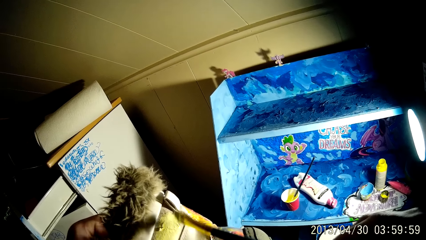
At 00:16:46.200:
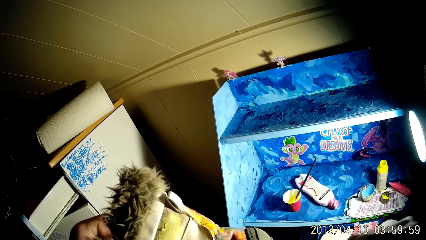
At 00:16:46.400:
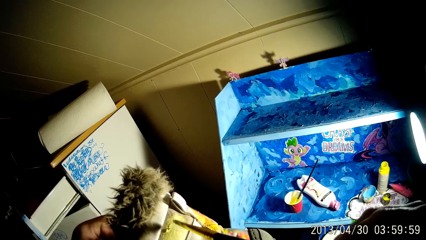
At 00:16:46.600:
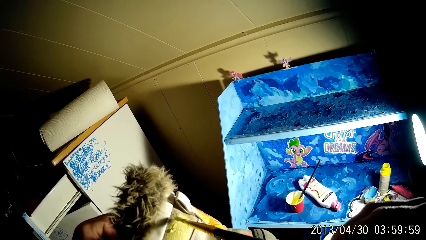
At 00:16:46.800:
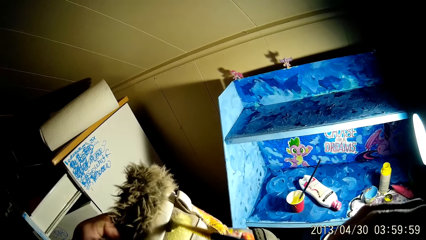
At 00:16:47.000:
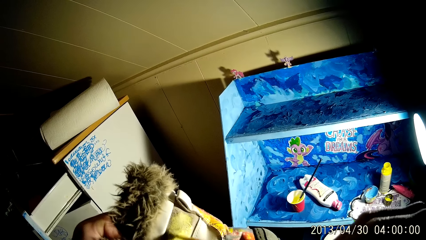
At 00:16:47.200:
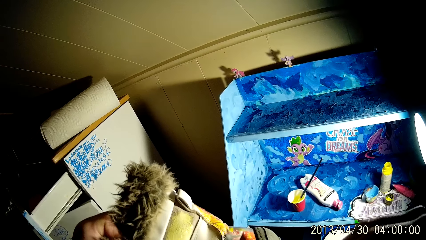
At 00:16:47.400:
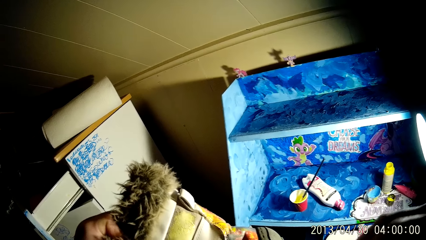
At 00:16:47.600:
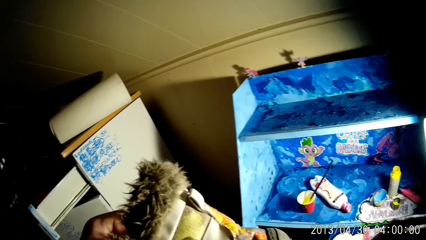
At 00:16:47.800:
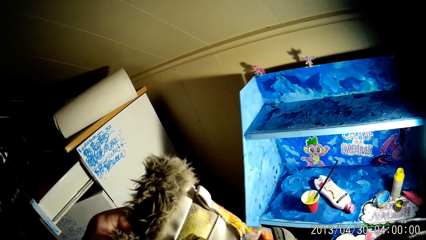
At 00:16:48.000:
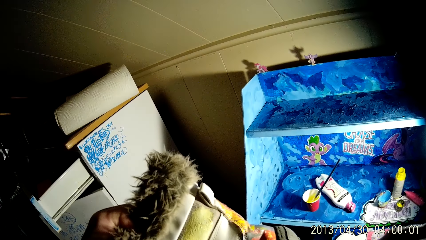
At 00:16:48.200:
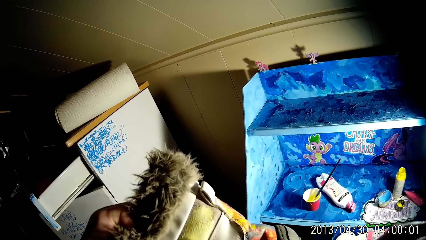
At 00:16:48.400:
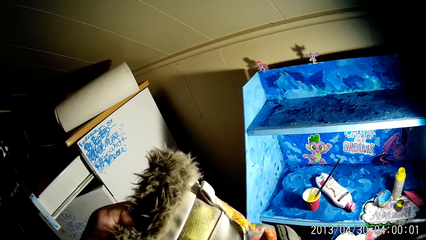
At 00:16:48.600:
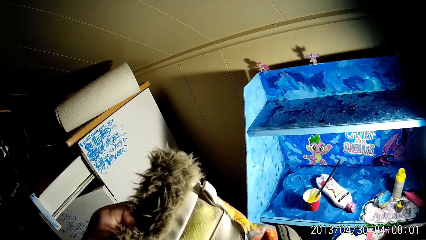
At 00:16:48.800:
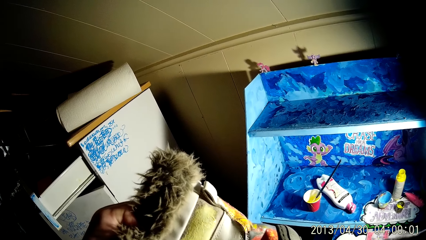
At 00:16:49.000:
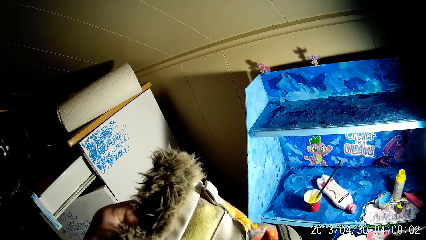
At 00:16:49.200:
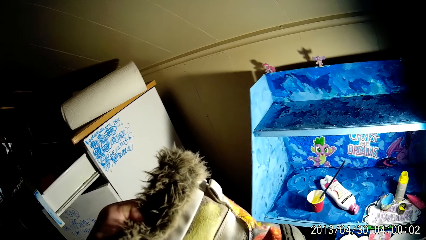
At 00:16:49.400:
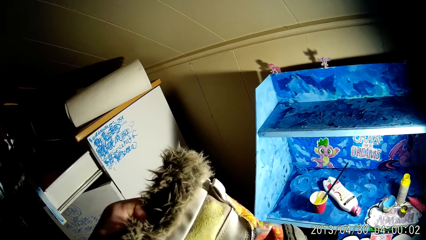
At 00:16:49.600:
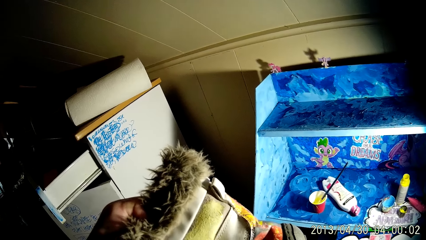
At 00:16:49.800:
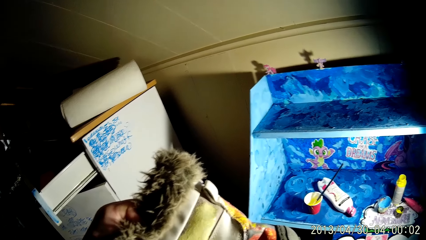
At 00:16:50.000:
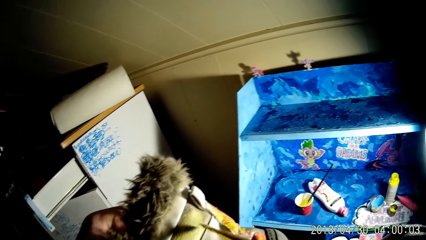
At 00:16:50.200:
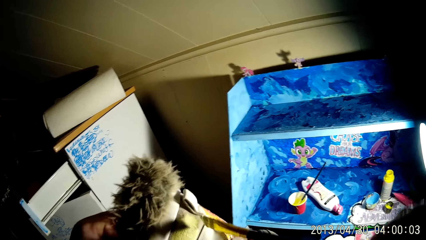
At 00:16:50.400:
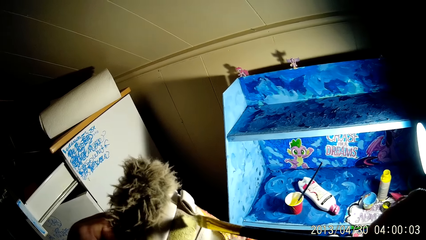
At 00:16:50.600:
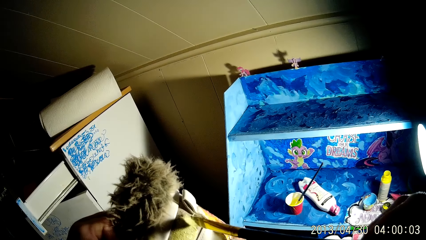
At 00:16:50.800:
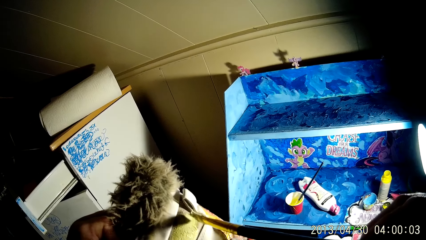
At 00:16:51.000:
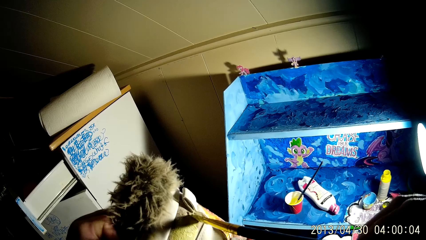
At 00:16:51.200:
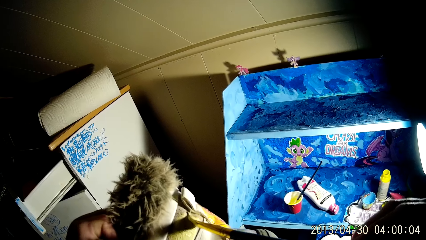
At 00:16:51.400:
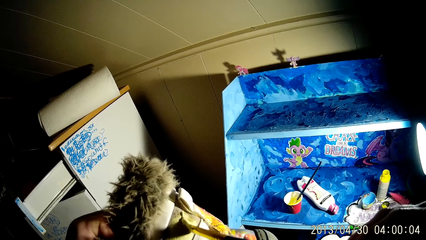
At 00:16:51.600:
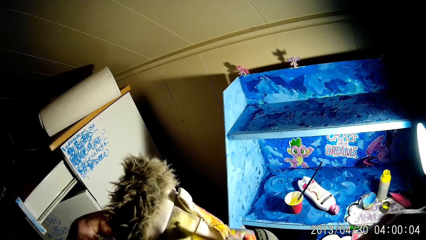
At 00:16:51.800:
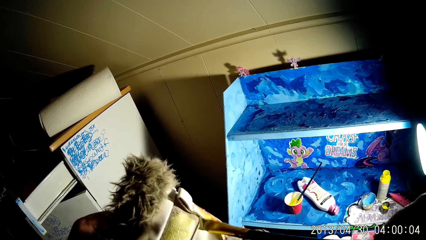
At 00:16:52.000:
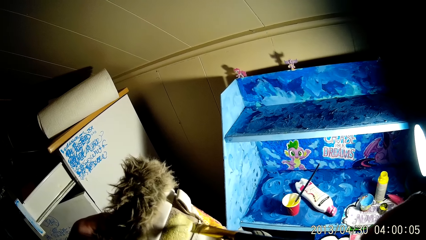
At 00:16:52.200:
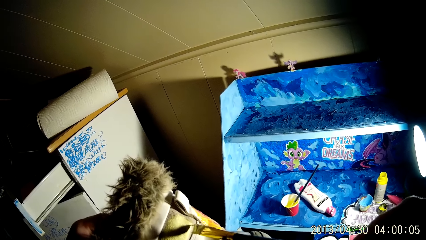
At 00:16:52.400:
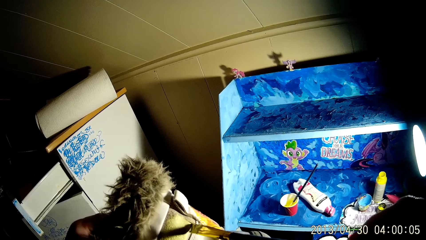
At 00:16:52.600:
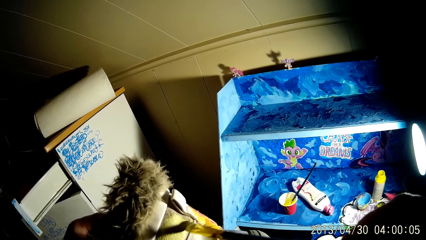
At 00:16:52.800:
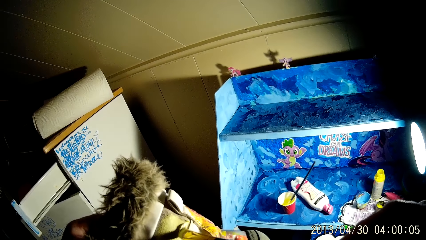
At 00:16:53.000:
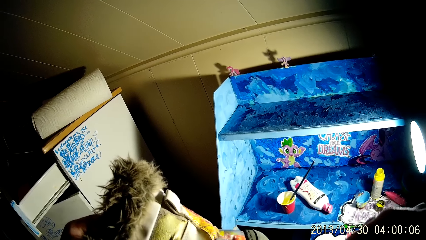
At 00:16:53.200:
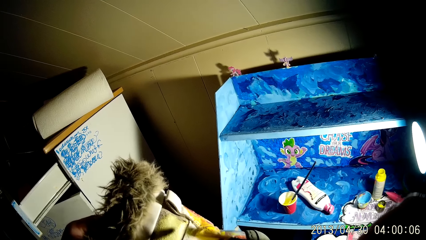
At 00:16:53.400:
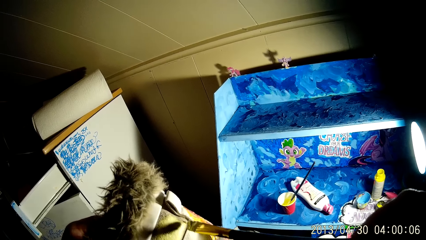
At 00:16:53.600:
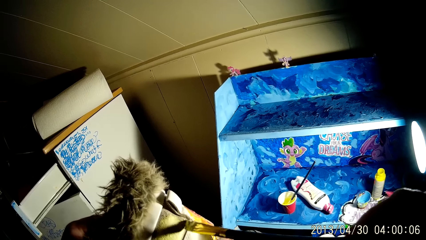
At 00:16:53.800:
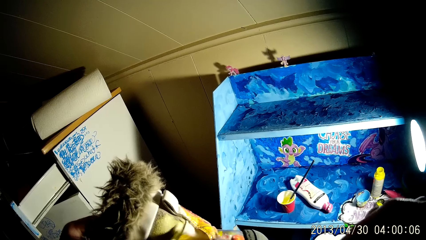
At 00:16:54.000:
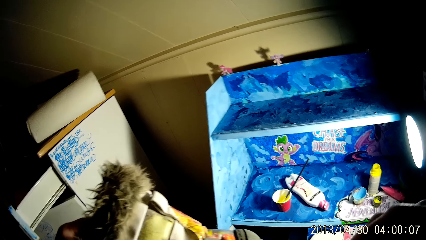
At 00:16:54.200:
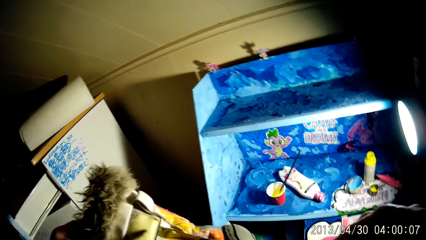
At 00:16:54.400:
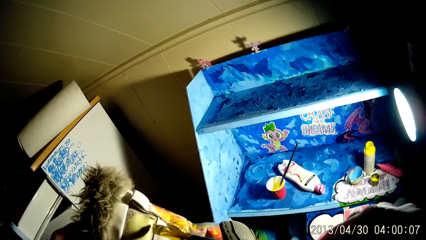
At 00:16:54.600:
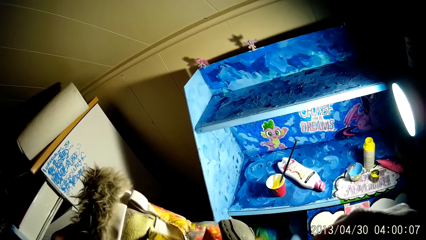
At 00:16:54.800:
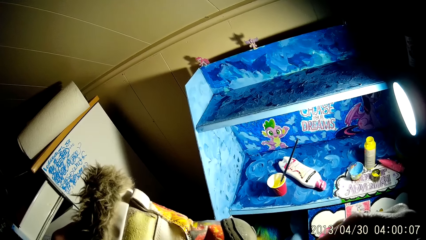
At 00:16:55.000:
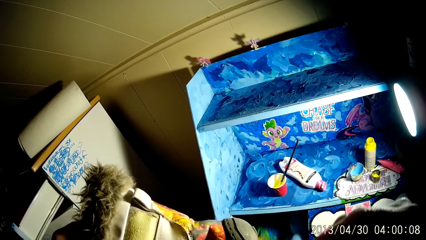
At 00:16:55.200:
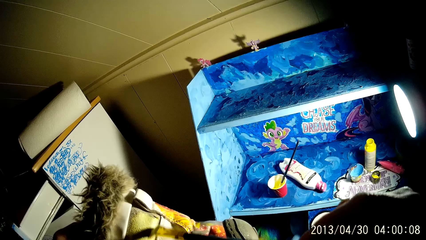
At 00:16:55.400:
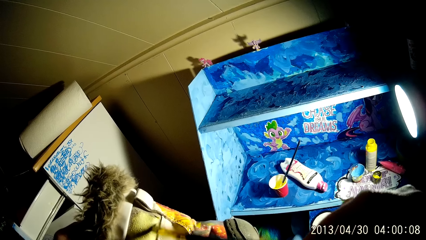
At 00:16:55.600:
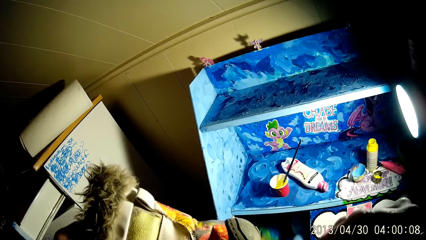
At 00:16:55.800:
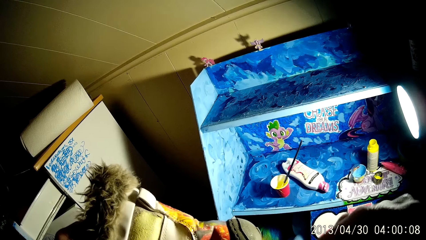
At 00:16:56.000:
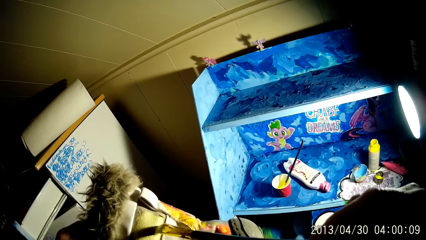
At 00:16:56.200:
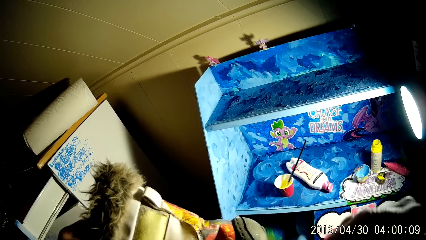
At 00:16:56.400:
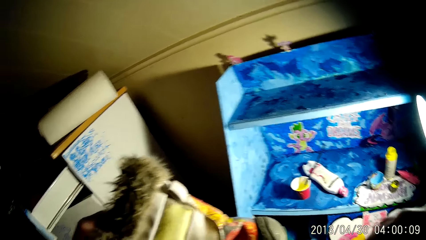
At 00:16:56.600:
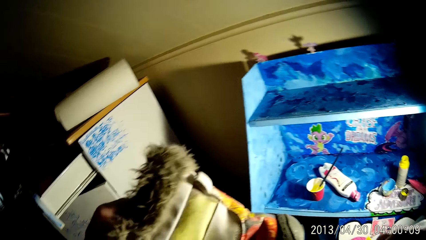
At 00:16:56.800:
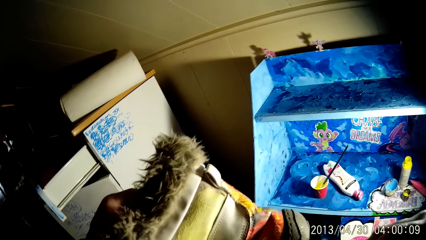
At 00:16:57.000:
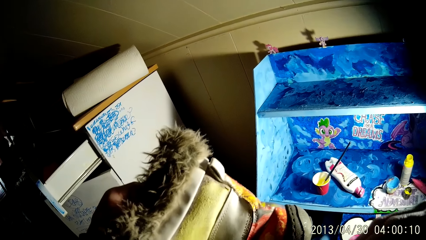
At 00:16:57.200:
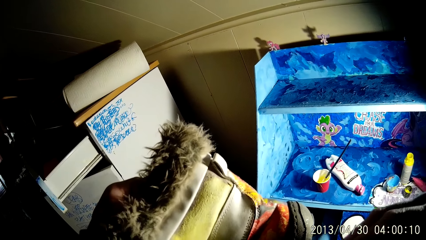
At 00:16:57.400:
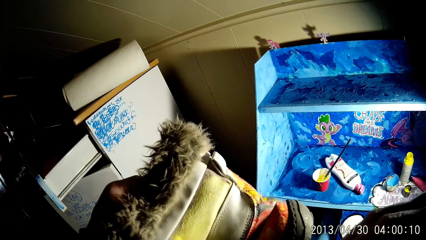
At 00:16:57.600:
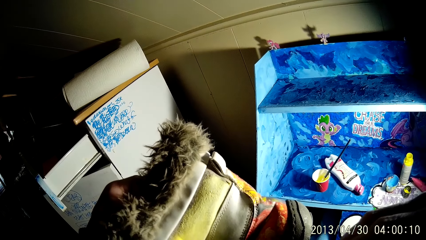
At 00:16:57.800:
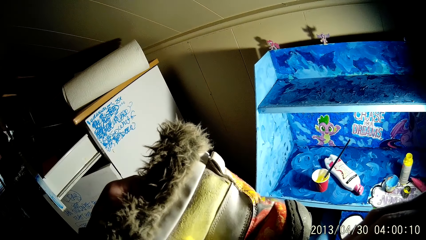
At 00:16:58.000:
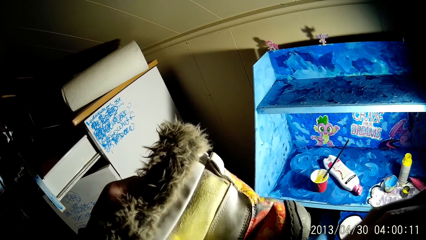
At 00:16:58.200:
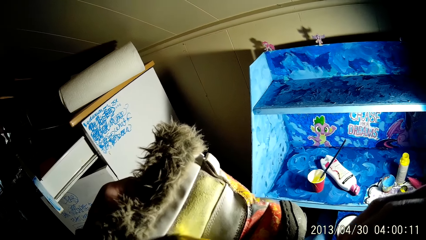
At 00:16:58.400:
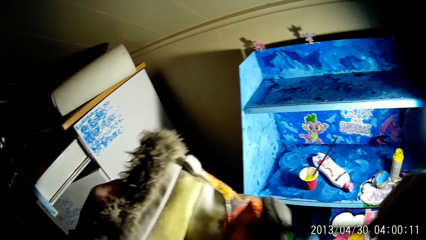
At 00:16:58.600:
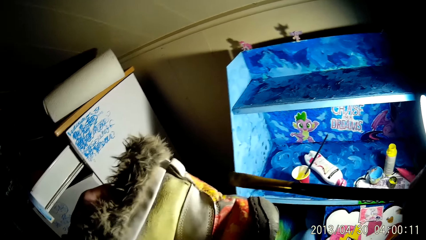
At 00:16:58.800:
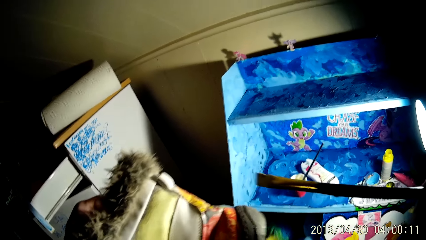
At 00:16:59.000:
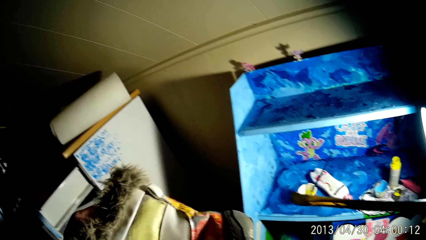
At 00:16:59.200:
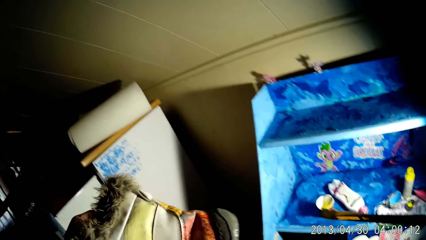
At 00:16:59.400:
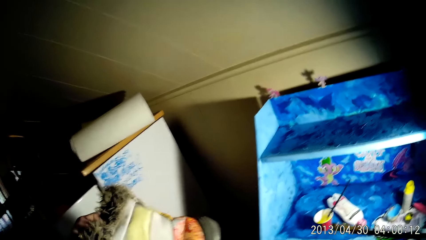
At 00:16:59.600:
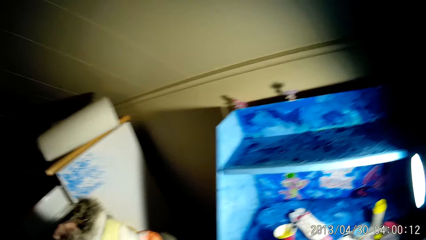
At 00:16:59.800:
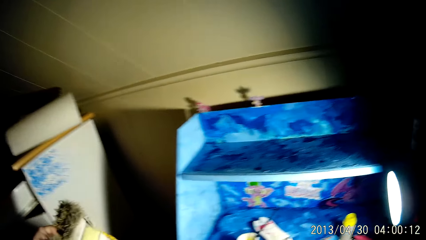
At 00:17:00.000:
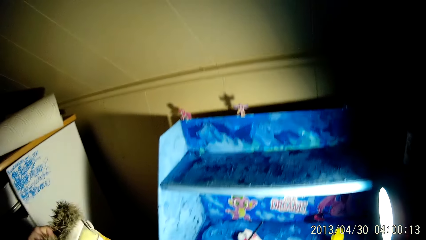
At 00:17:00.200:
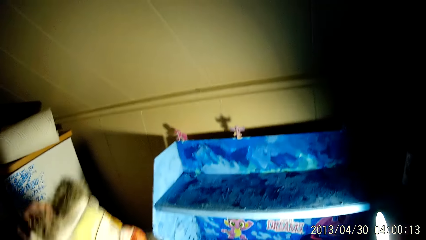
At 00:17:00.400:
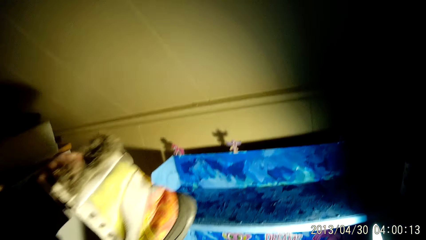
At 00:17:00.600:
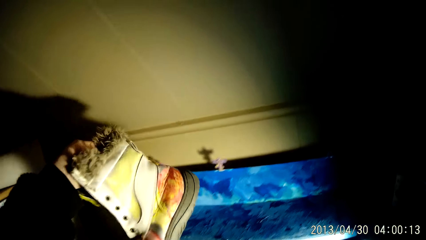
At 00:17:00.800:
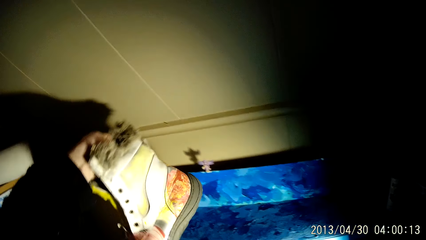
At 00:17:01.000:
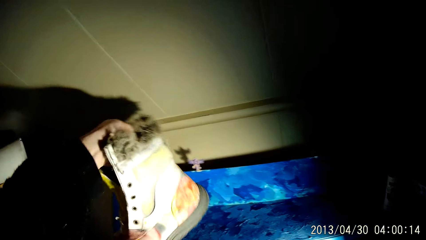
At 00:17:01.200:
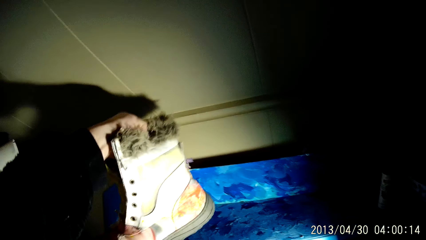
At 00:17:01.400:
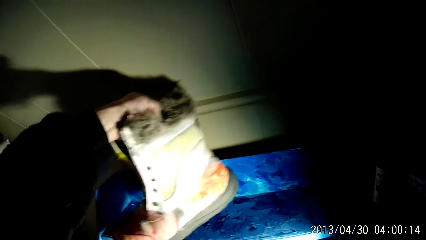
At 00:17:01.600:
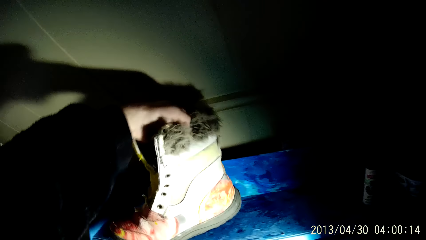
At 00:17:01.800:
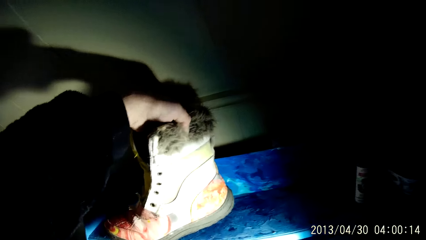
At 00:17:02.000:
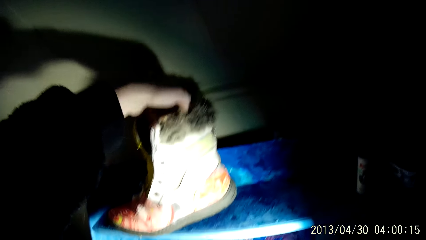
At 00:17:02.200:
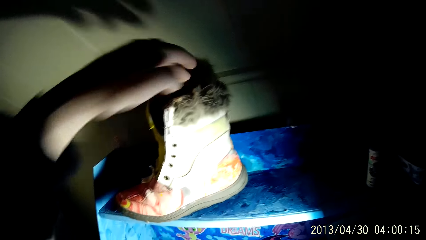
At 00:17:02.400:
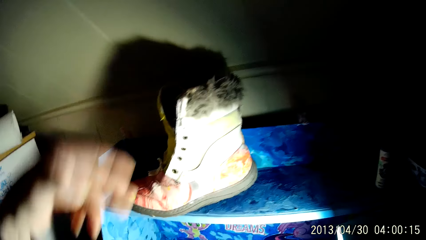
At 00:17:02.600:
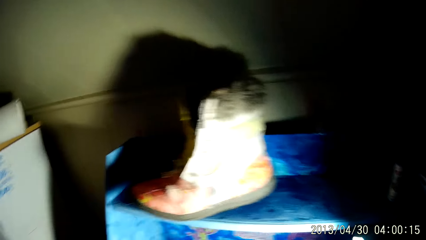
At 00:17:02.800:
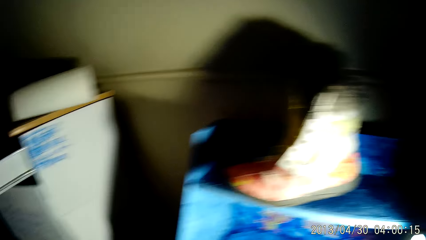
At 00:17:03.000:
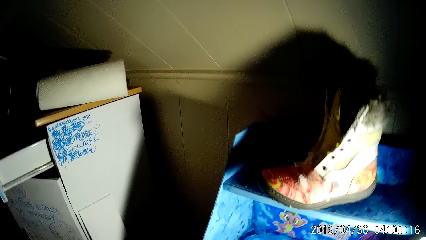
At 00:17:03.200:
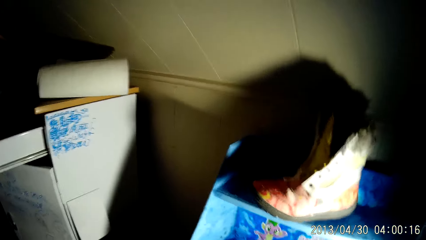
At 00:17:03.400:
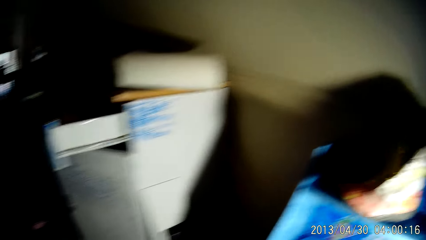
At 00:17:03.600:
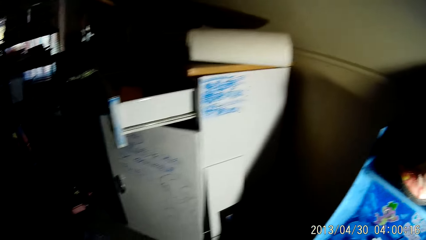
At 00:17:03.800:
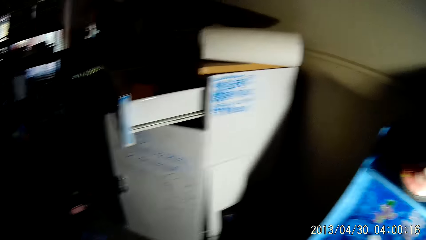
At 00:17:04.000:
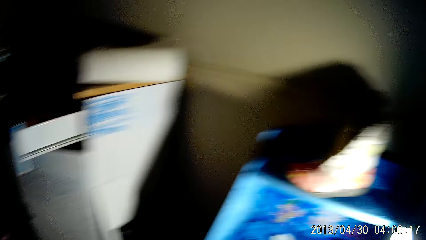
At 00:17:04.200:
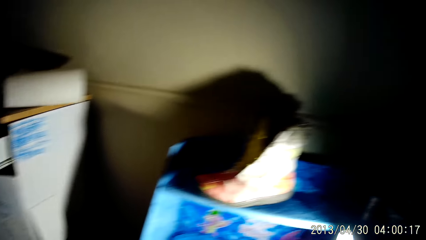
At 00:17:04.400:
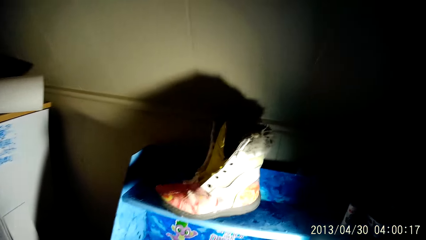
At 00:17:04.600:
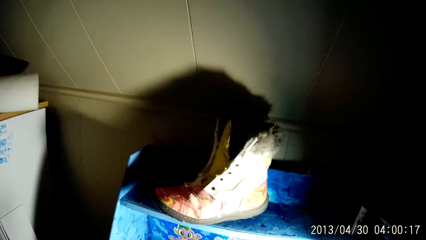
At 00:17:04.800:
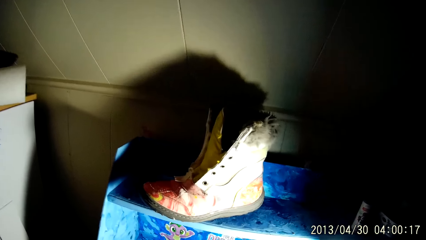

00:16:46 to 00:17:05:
The camera wearer drops the boot on the shelf with his left hand.
